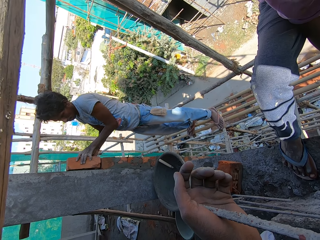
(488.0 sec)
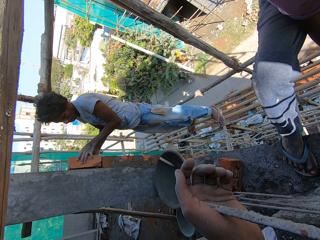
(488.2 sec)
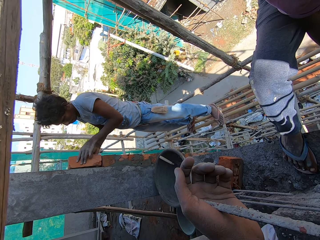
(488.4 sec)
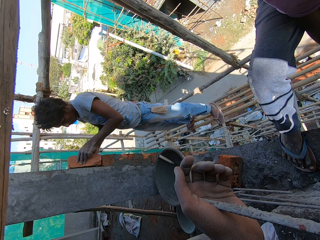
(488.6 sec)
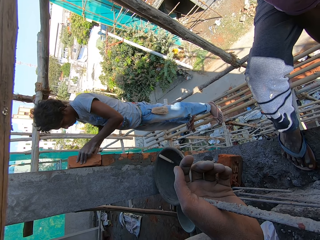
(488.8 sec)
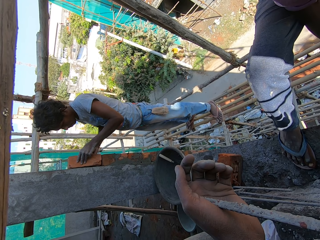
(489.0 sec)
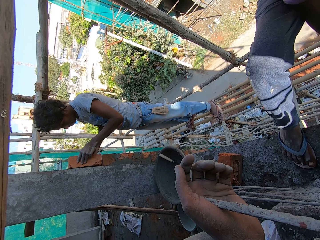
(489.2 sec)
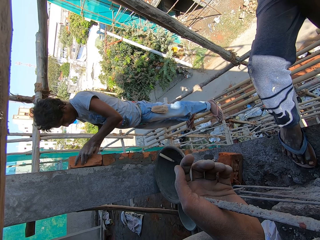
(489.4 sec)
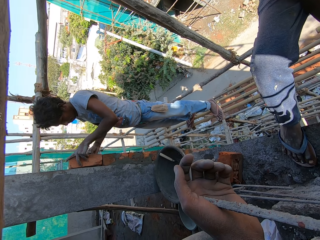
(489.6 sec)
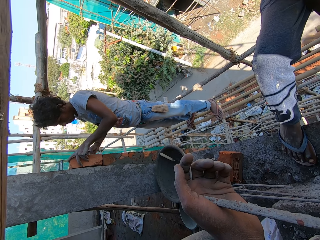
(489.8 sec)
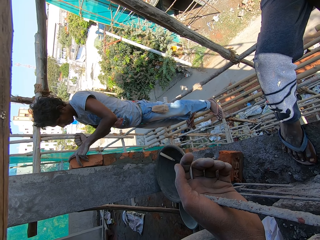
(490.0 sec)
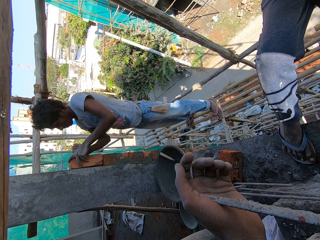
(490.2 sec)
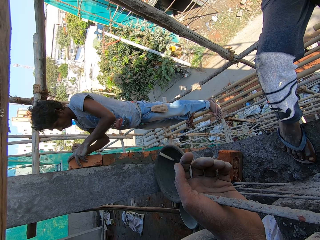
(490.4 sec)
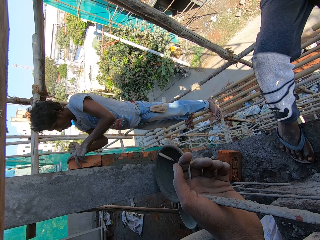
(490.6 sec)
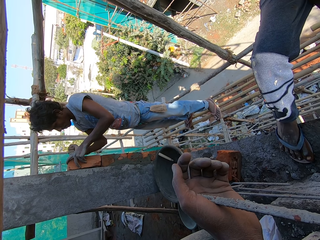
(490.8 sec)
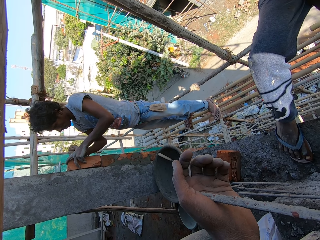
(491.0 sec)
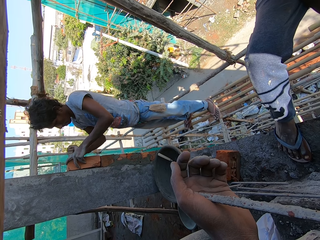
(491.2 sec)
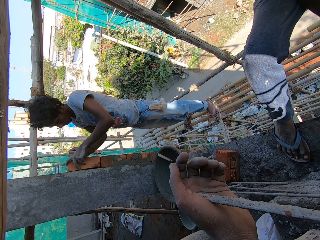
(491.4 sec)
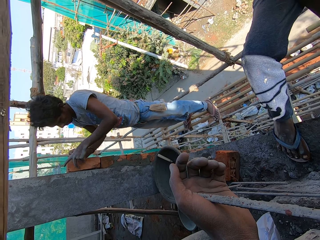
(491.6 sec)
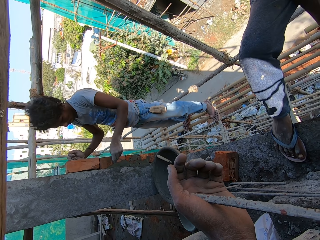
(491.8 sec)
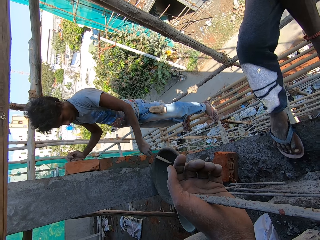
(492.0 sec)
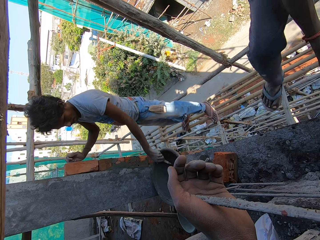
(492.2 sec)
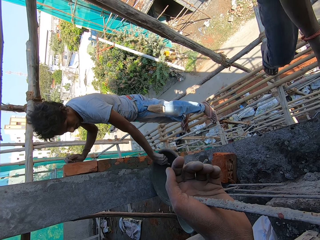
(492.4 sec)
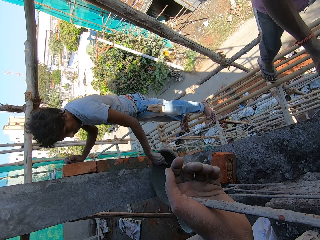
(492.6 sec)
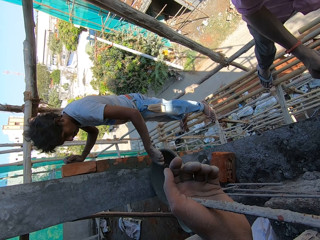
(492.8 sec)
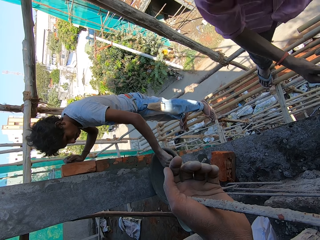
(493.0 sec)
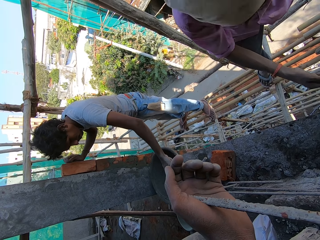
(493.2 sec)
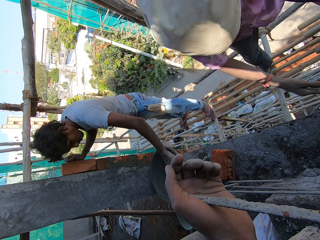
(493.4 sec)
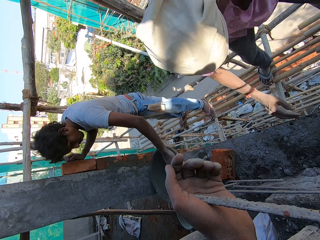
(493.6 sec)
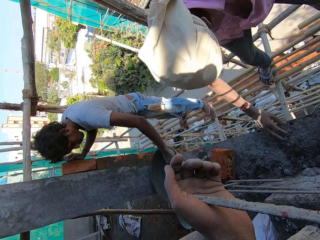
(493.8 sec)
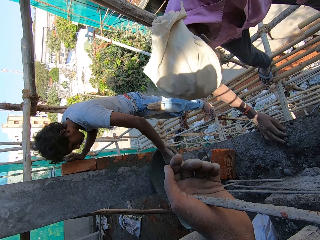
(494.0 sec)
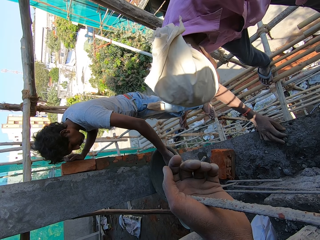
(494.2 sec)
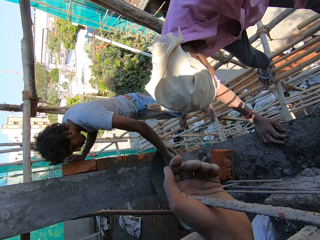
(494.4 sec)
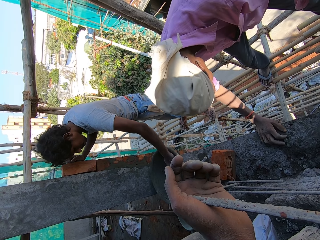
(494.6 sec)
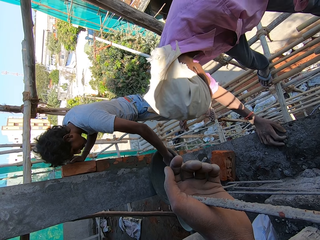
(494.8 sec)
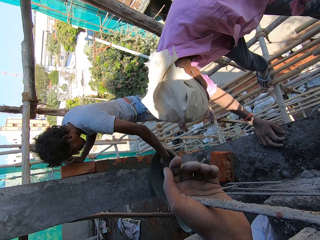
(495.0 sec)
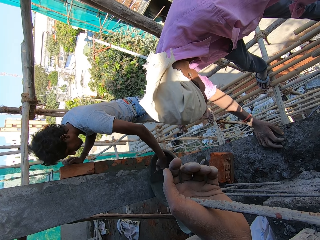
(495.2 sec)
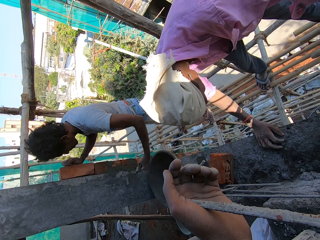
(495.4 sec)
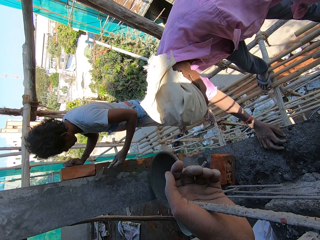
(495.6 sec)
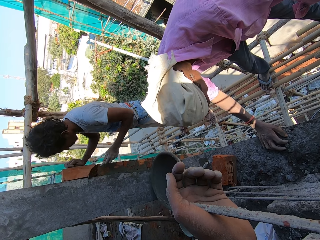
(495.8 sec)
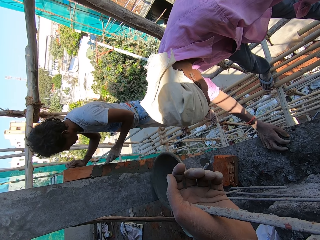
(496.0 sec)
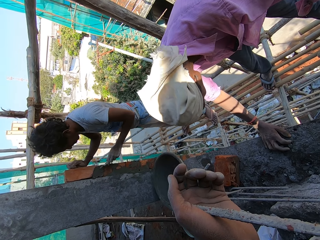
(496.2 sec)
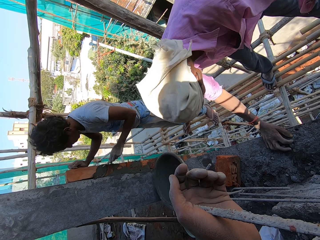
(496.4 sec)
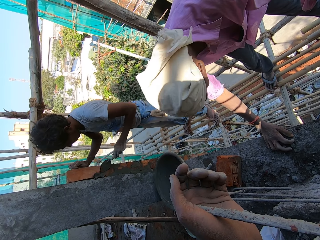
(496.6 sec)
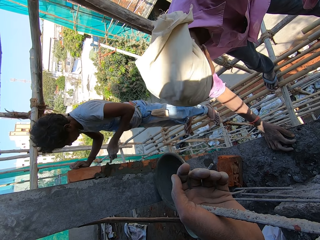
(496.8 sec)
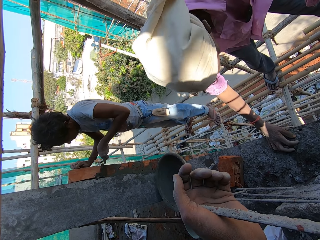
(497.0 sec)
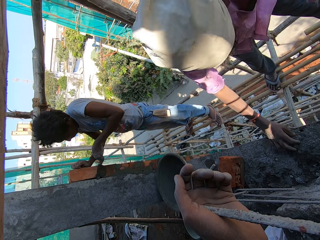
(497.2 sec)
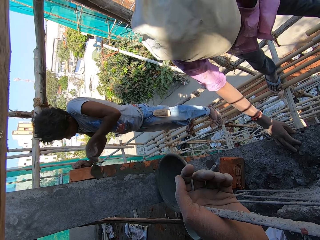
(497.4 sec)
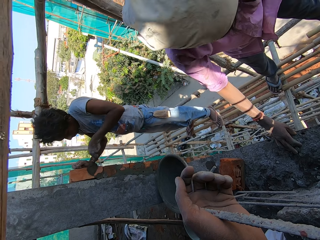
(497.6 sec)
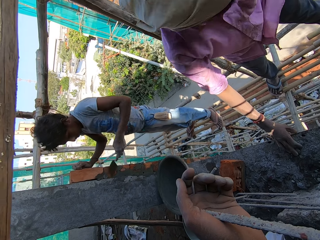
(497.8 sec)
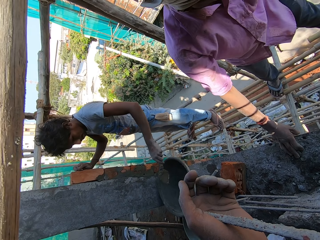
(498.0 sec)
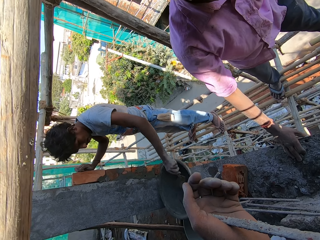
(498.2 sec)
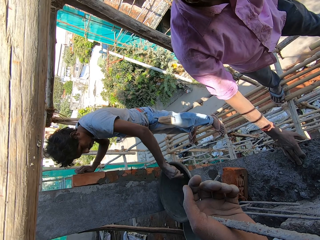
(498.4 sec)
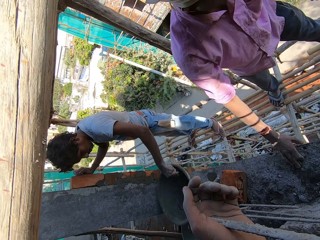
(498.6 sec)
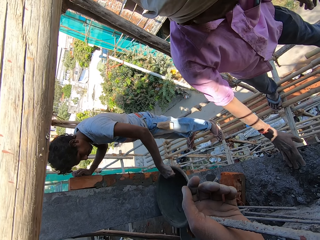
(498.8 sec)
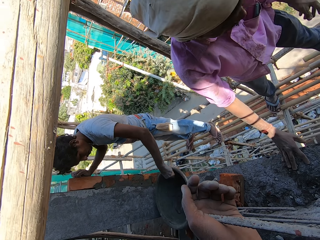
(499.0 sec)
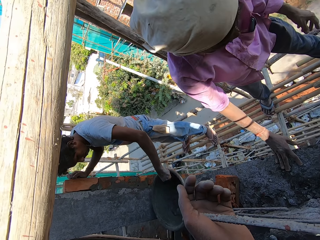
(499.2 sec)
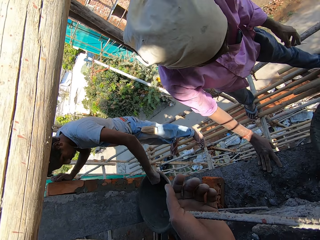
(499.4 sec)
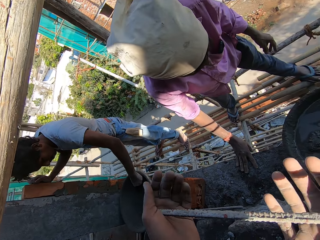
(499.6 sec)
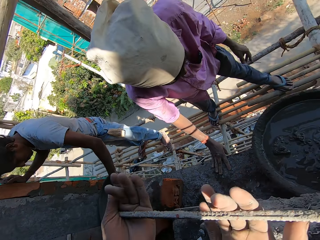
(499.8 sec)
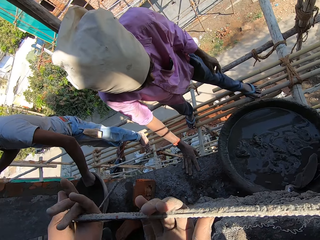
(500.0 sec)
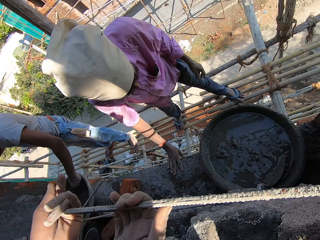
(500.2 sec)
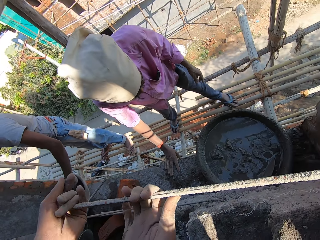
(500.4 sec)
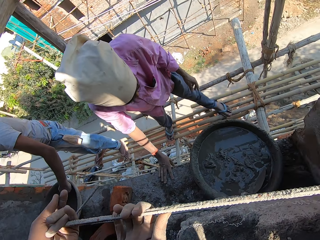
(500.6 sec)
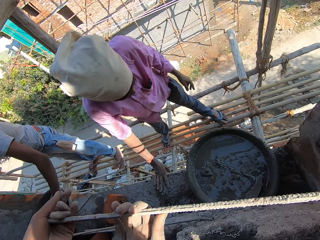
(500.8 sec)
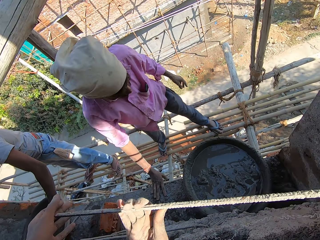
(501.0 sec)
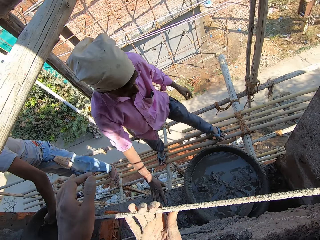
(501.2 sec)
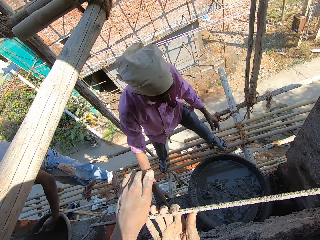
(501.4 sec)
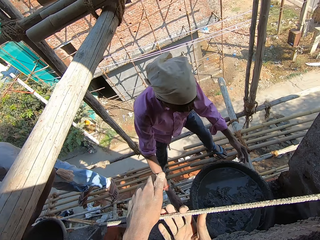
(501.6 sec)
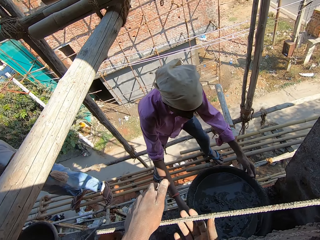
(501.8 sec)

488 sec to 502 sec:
A person builds a wall. The person takes the trowel with cement, plasters the wall with the trowel, and scoops cement. The camera wearer holds a metal.

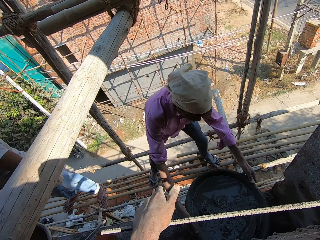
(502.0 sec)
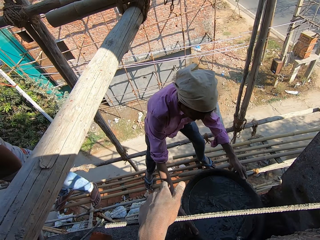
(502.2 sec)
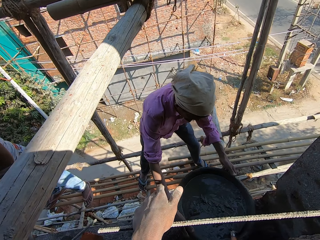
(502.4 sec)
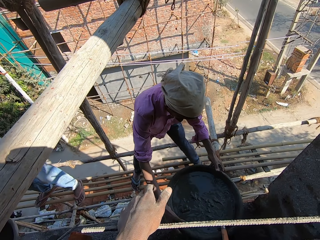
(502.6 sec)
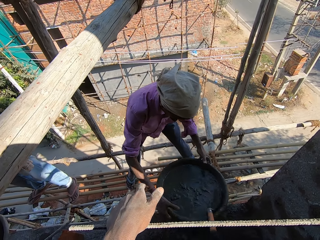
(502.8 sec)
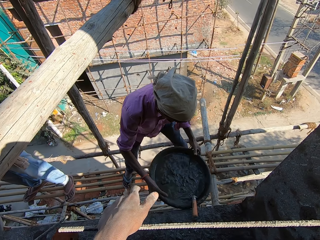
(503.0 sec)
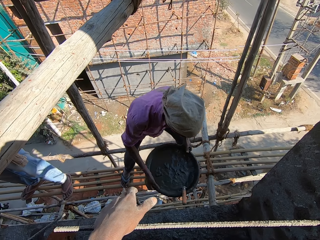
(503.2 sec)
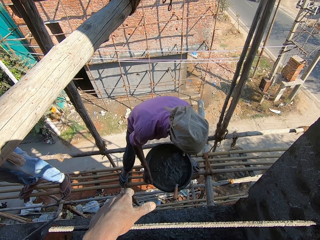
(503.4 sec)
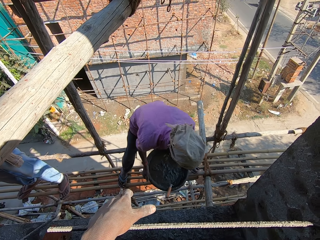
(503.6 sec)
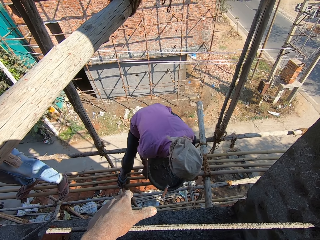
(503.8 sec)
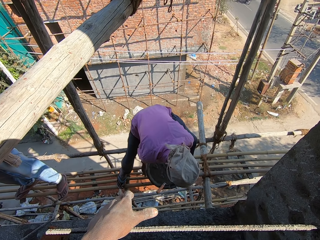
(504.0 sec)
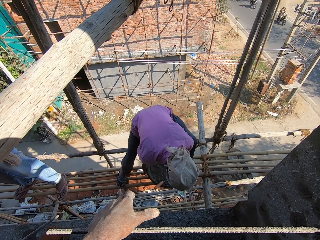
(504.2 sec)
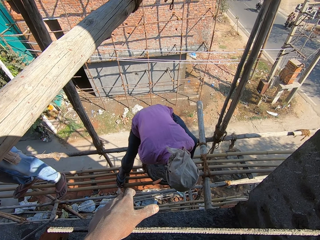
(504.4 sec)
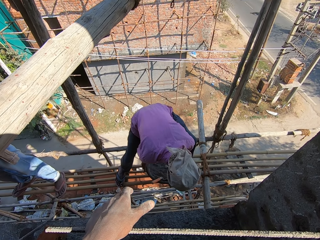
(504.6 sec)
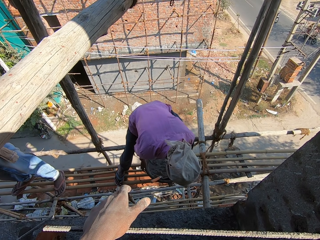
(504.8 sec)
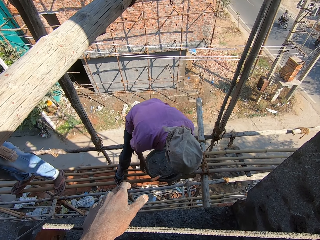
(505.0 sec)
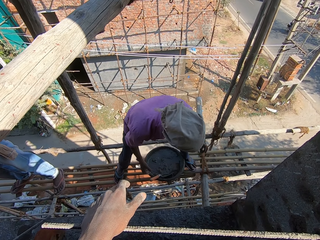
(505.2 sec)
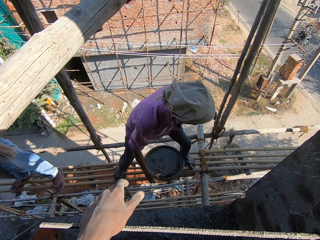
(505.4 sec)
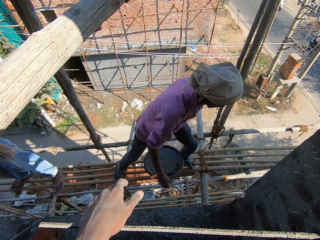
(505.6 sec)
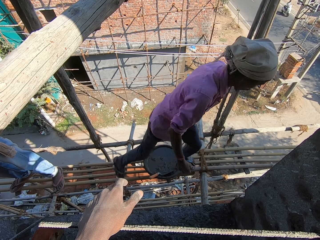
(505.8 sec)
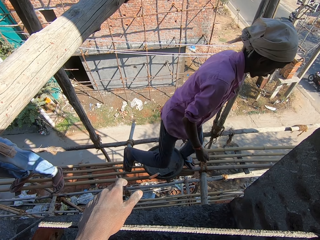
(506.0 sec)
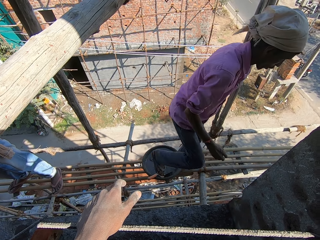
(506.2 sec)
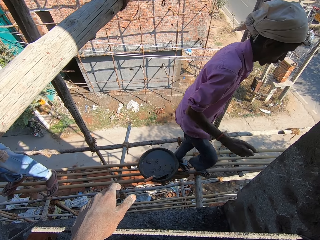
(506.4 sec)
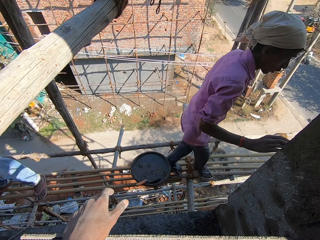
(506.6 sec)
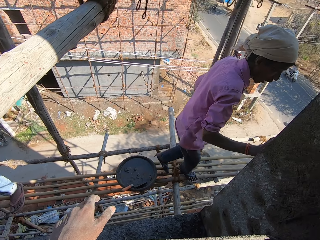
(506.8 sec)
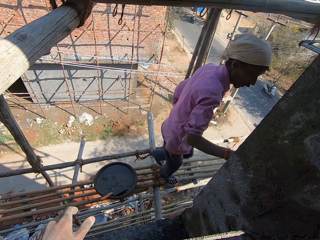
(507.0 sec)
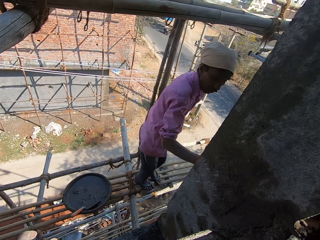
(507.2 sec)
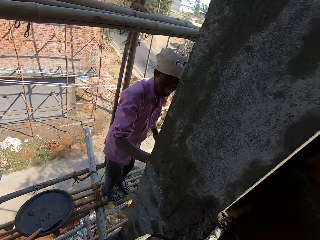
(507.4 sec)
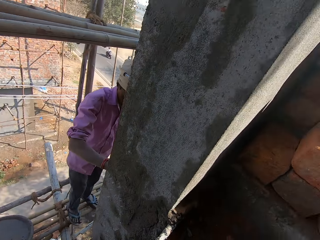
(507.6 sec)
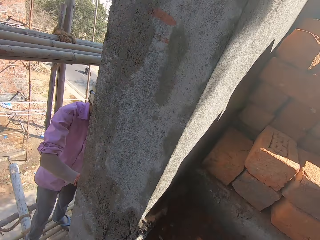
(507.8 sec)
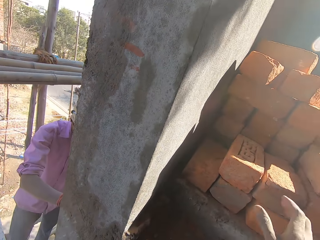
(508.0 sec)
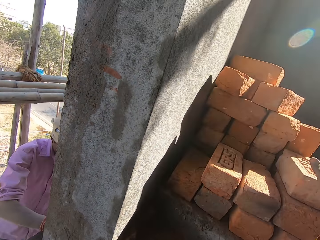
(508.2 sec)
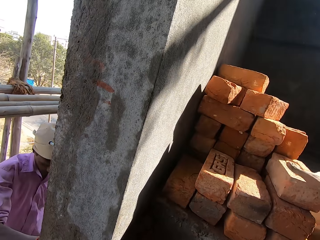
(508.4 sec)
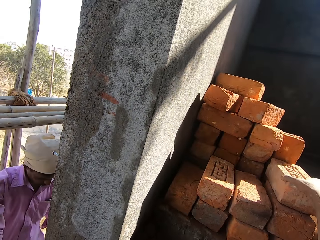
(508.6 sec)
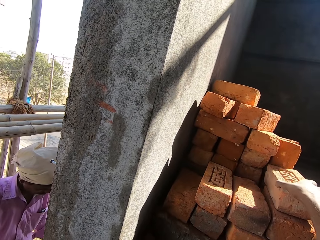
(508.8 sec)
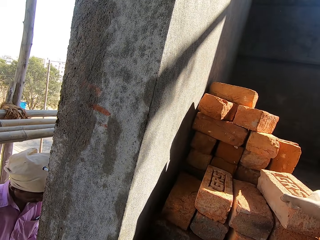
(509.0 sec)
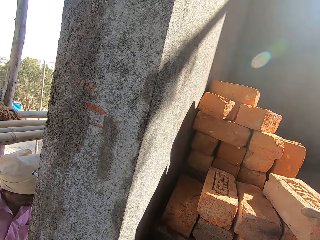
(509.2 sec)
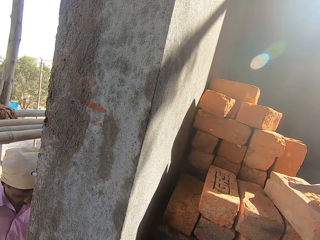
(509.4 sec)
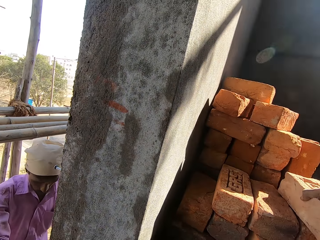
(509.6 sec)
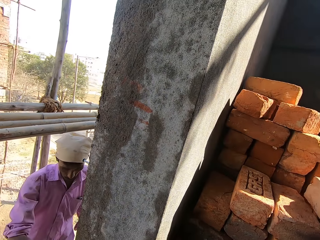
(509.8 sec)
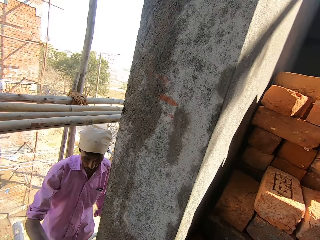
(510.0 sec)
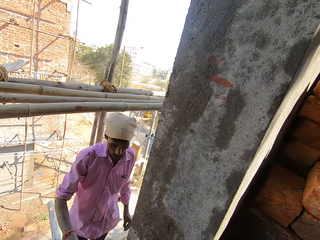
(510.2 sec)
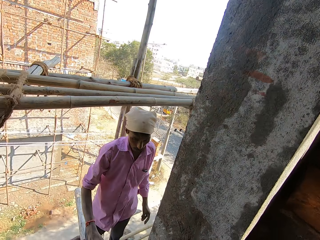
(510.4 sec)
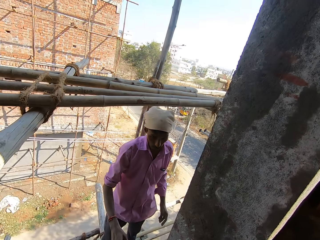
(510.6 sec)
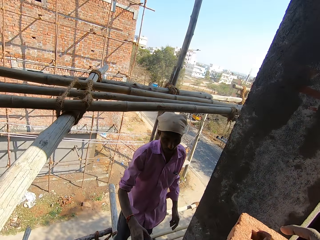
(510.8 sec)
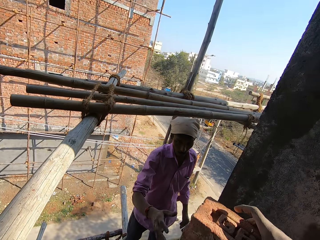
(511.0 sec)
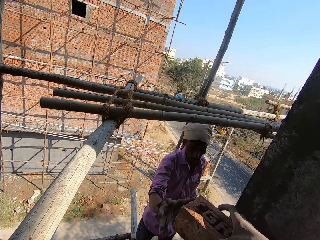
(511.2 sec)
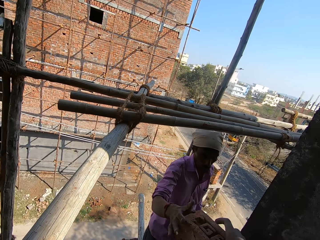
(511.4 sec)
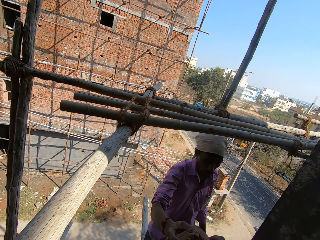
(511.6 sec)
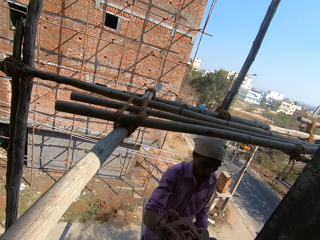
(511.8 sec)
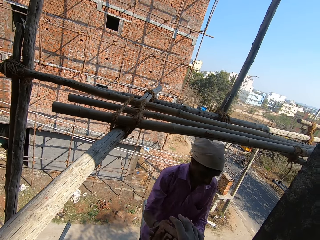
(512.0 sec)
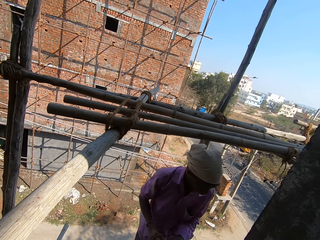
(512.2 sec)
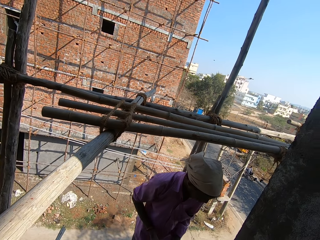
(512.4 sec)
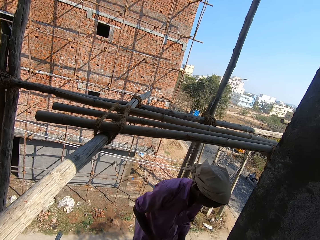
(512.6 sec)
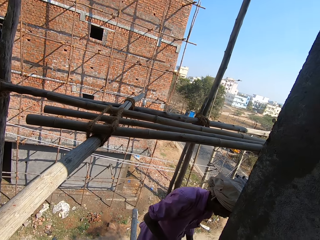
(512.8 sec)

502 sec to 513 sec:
The camera wearer touches the rope. A man carries the cement basin. The man puts the basin on a stand and walks away. The camera wearer takes the brick on the floor. The man picks up a brick. The camera wearer gives the man the brick.
